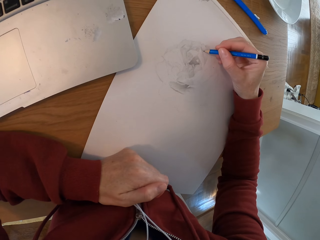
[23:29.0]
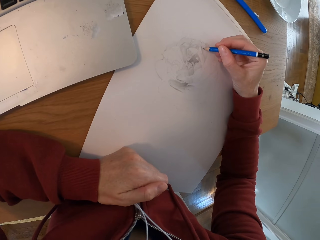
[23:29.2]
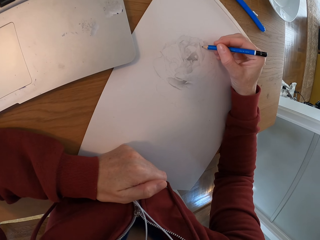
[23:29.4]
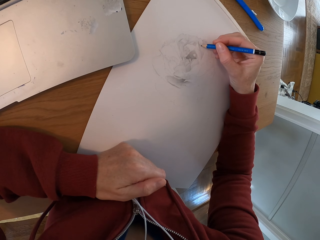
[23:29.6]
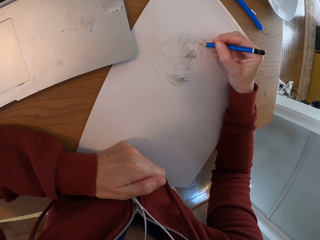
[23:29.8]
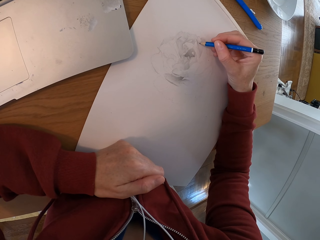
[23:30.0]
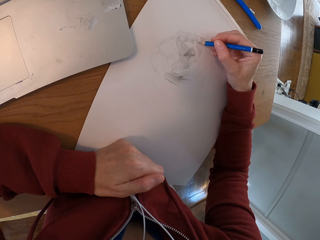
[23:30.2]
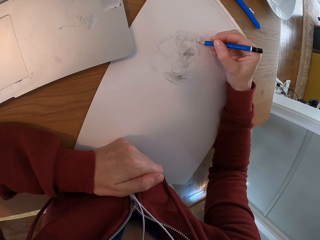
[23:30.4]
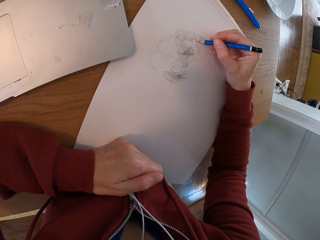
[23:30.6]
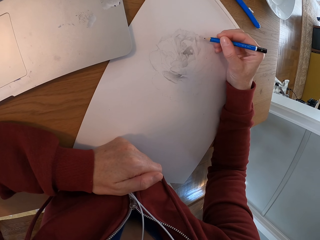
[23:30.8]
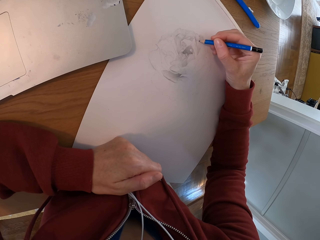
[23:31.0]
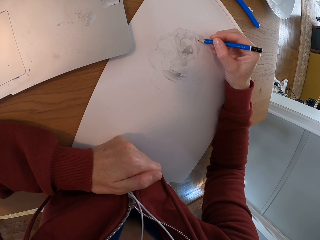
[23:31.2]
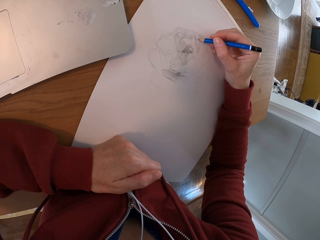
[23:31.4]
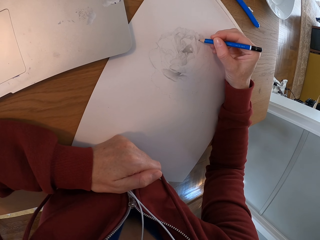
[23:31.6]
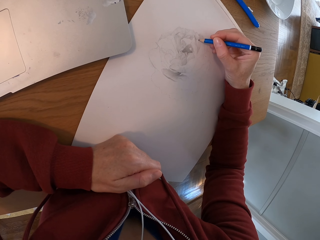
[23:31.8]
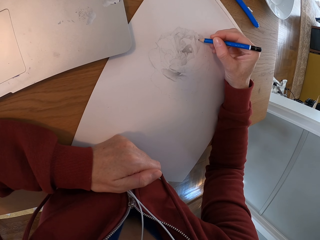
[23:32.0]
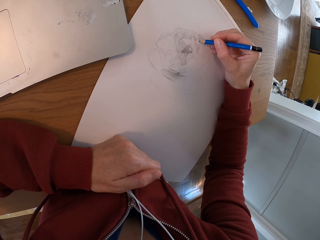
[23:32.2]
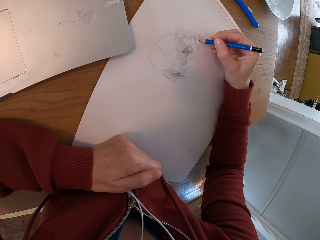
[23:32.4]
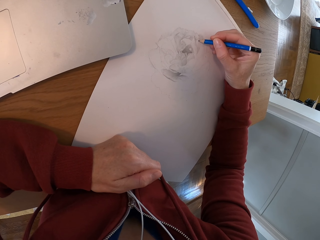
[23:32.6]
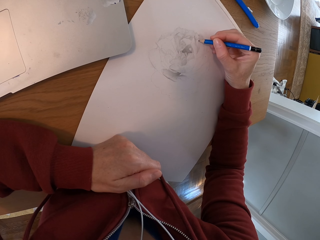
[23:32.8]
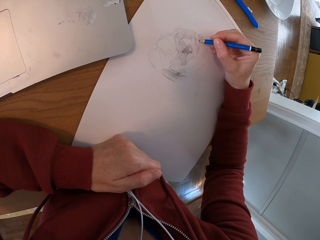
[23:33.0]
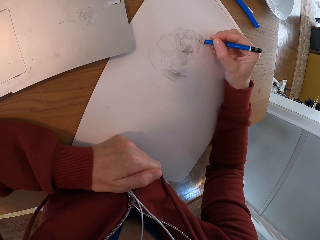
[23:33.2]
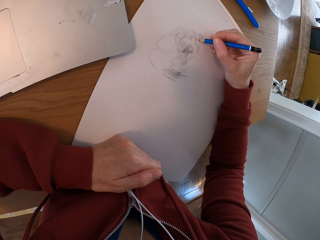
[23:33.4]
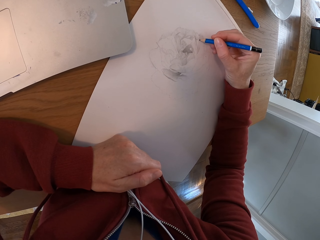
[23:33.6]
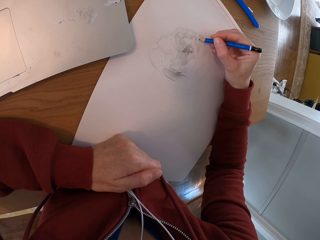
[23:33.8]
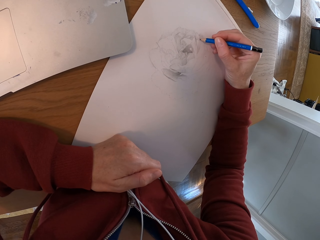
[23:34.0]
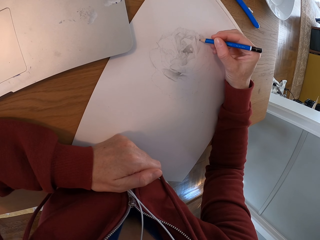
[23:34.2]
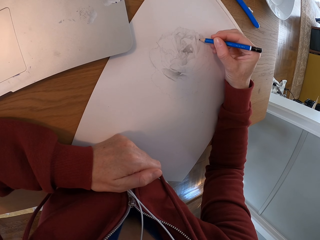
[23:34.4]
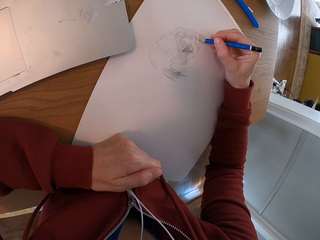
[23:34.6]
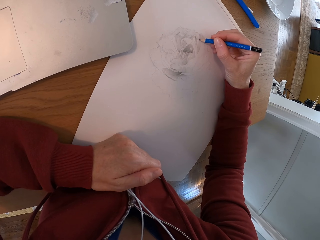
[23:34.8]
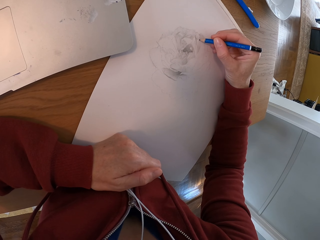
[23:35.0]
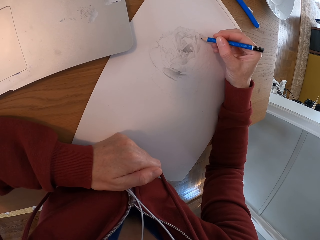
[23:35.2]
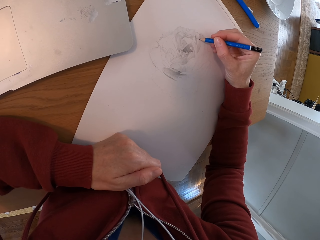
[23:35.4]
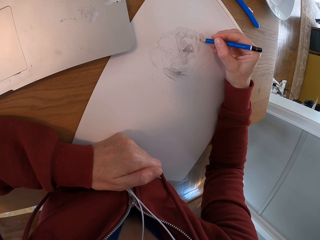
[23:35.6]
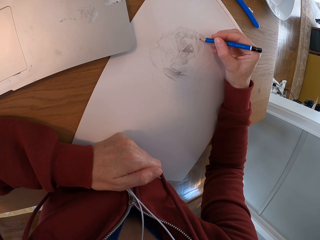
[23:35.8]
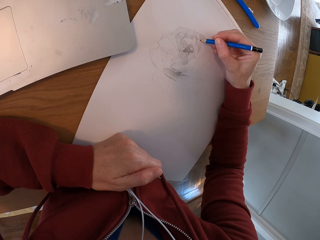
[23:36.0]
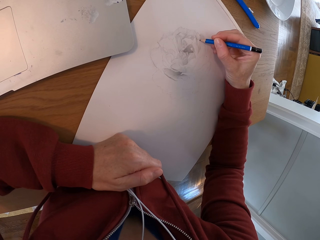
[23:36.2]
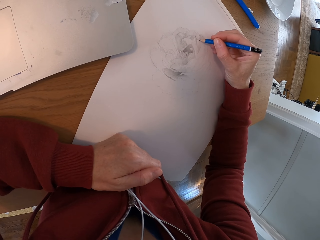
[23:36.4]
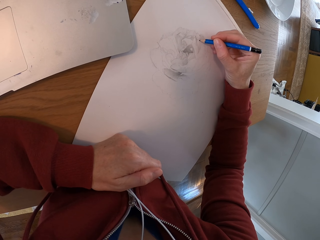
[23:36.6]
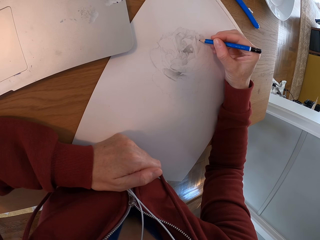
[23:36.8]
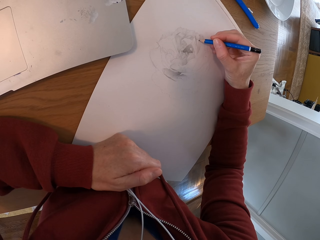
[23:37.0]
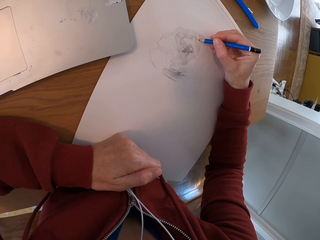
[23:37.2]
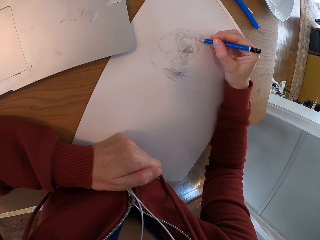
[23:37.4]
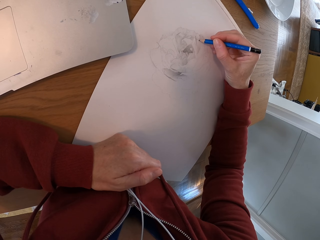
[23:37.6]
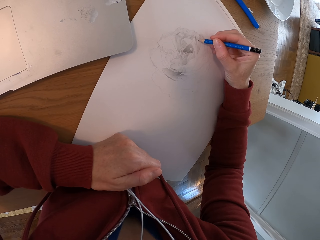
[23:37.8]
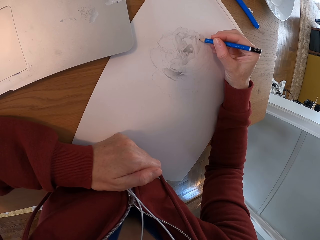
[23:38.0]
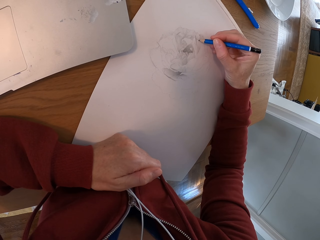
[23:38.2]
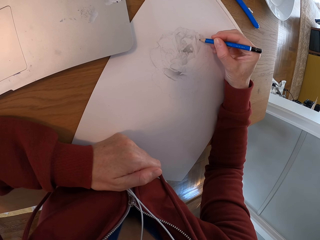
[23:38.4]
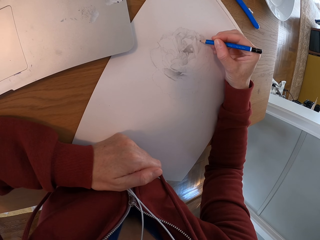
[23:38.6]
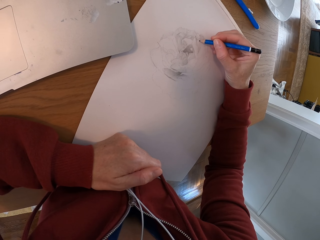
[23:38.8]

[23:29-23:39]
The camera wearer draws with a pencil on the drawing board.

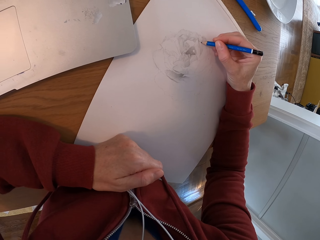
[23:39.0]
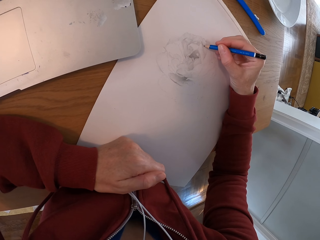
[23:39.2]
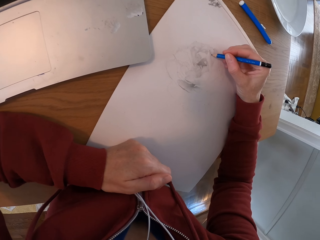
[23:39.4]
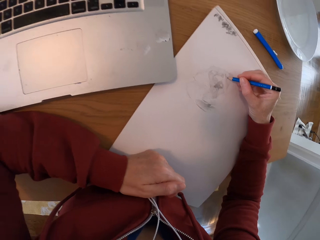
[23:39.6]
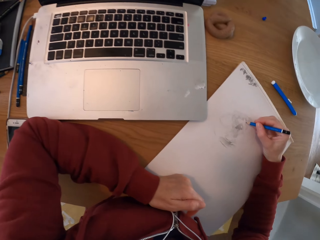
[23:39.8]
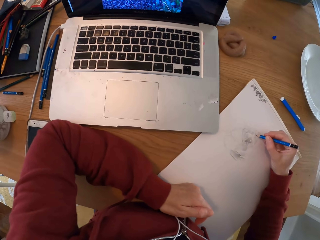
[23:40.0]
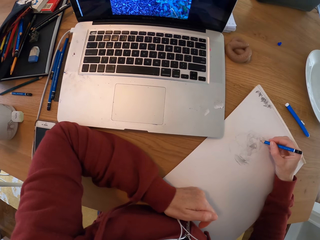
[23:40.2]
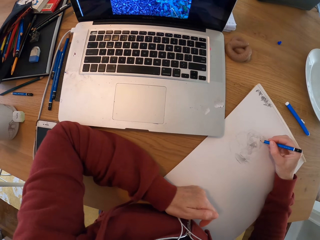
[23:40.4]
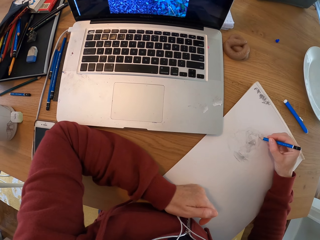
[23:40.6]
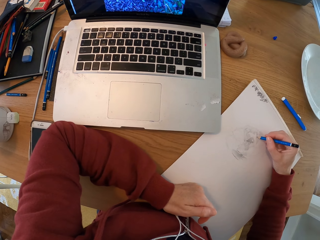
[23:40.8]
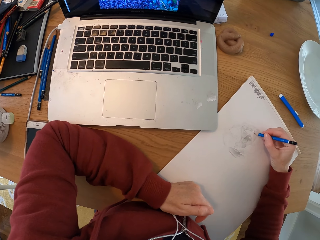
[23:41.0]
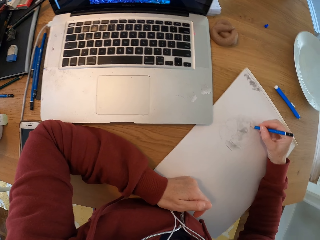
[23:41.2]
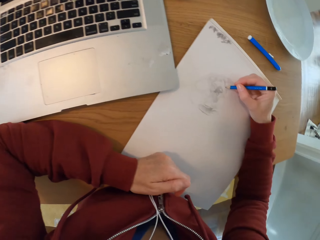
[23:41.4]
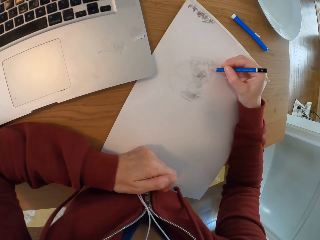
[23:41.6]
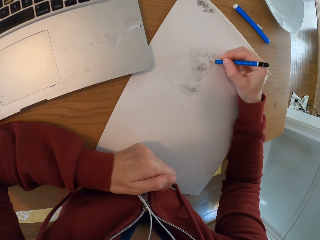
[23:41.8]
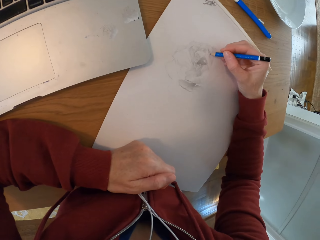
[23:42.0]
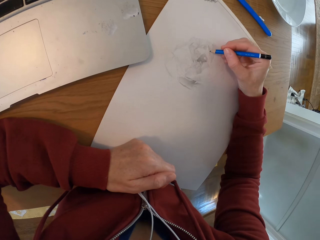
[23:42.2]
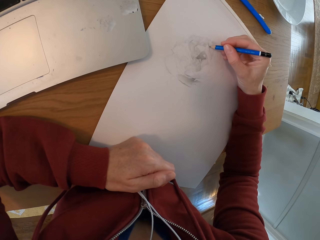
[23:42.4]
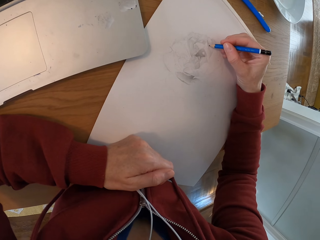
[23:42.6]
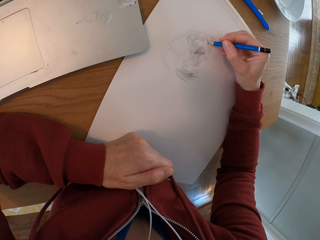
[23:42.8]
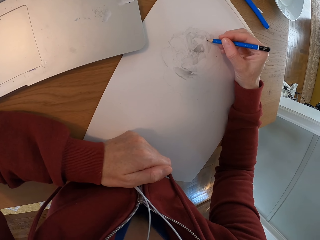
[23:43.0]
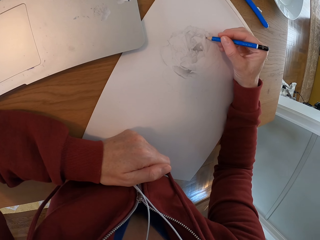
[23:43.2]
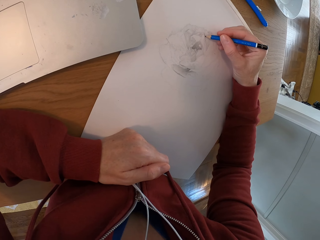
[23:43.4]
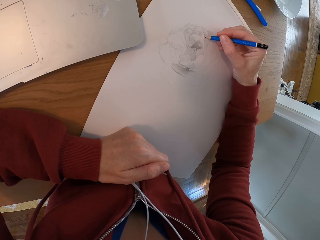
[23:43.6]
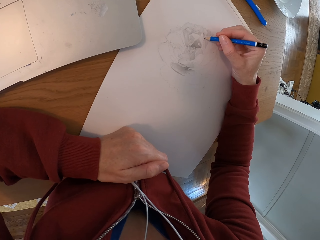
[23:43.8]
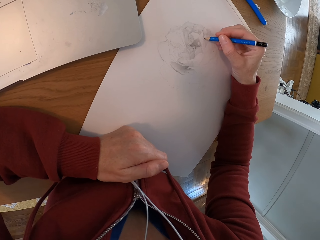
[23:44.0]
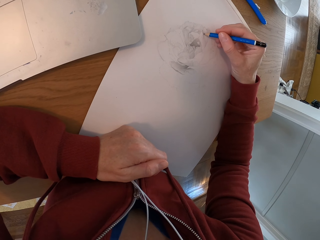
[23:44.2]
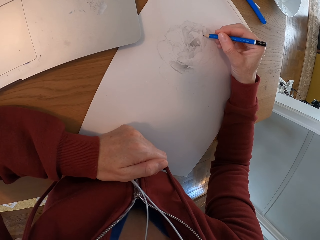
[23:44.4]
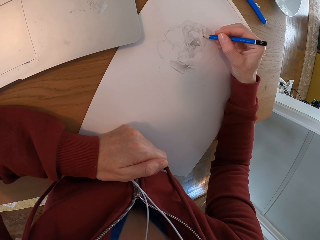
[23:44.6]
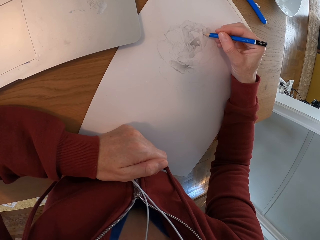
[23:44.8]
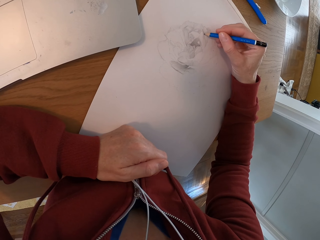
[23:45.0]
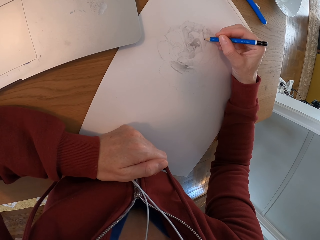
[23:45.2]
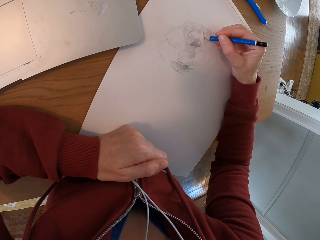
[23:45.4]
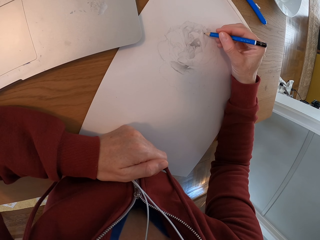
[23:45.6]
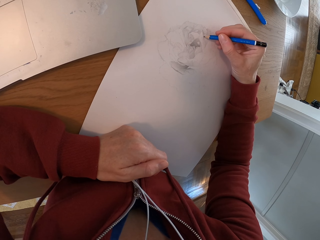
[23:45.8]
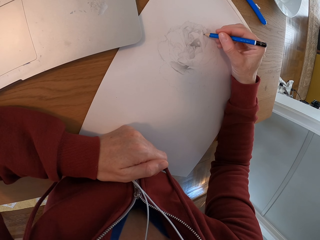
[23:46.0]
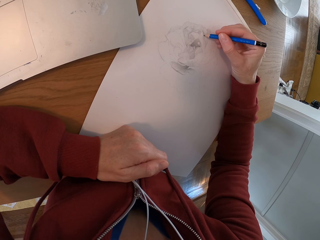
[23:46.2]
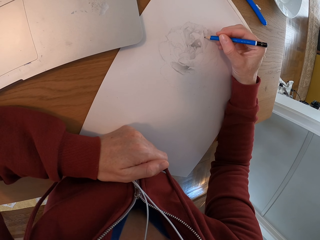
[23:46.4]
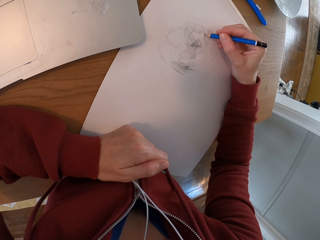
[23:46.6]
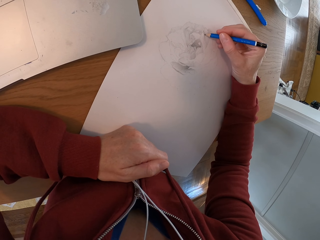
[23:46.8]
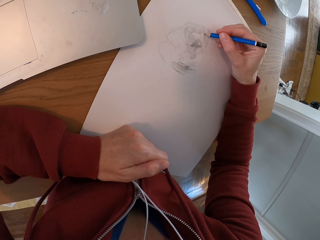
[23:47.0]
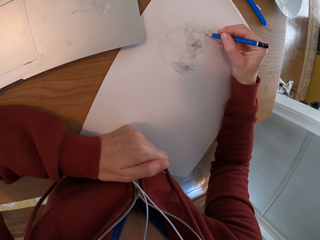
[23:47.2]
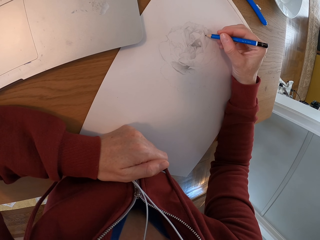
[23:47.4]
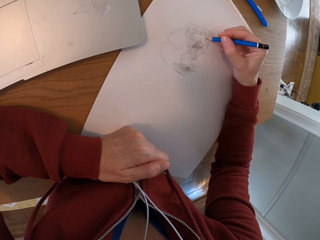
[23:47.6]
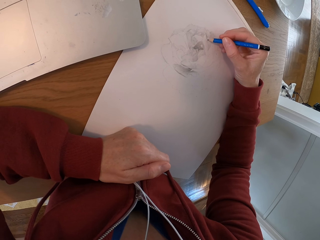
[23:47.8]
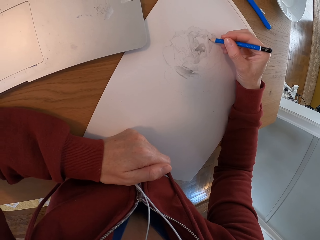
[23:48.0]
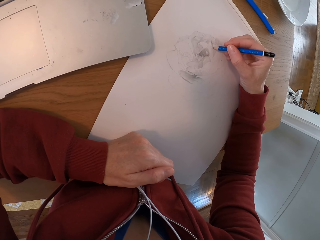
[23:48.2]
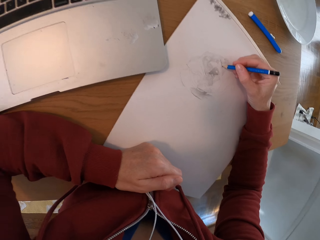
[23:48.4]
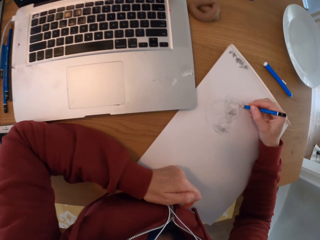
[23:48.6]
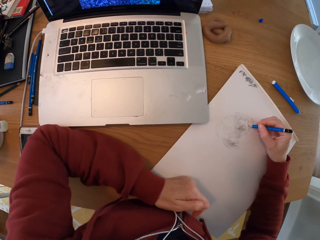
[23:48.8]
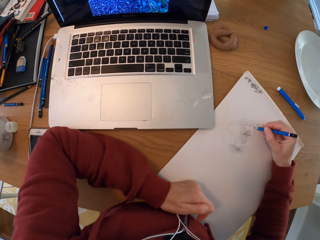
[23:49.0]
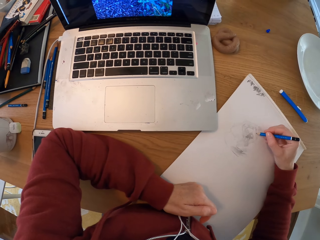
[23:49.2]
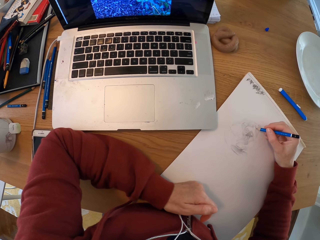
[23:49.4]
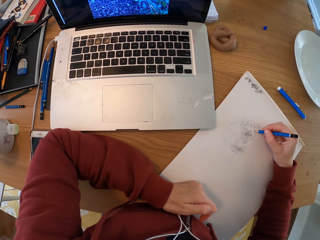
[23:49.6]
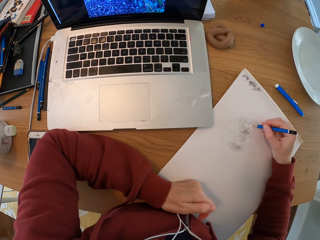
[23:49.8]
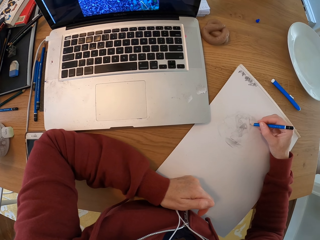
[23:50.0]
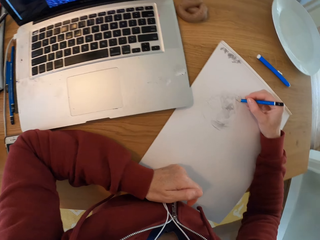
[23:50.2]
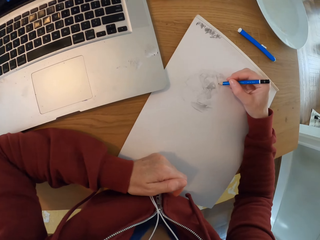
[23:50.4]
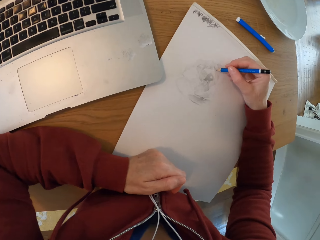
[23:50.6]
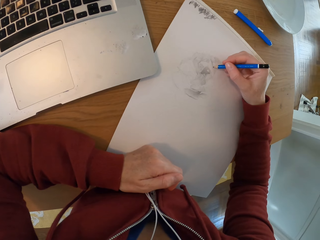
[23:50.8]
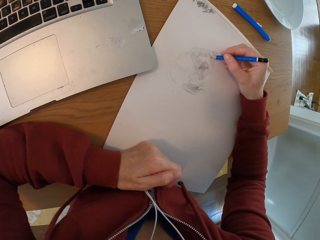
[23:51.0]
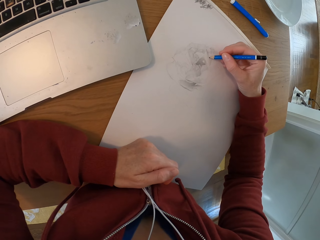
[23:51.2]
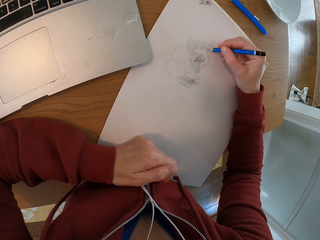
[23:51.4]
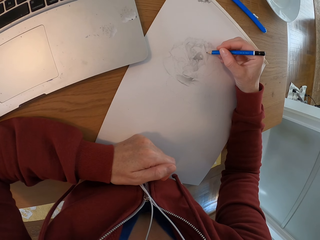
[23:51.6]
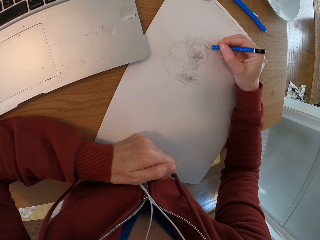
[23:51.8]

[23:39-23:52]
The camera wearer checks the laptop. They draw with a pencil on the drawing board. They draw again. They check the laptop.
